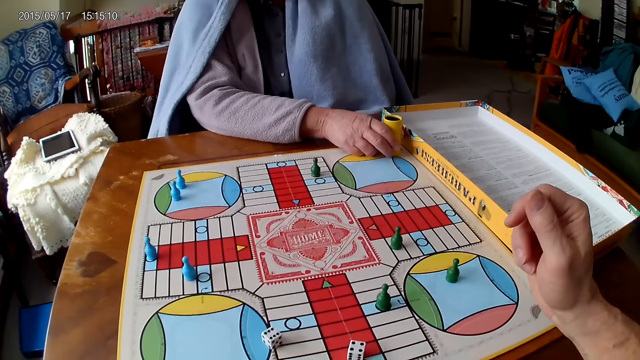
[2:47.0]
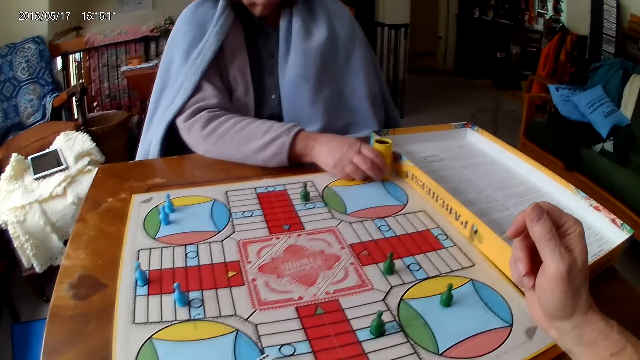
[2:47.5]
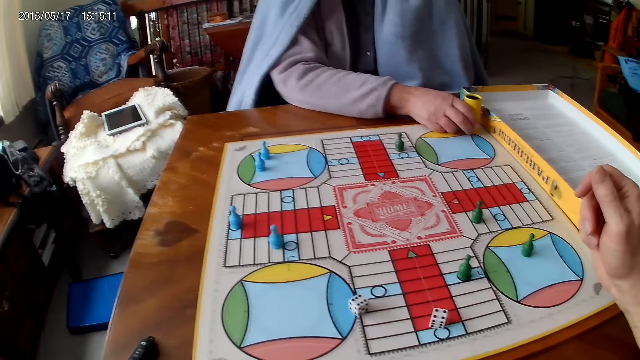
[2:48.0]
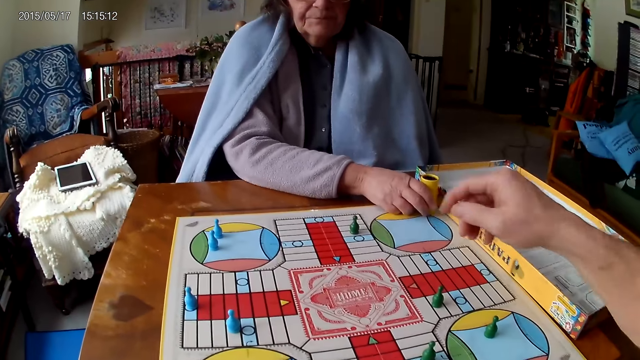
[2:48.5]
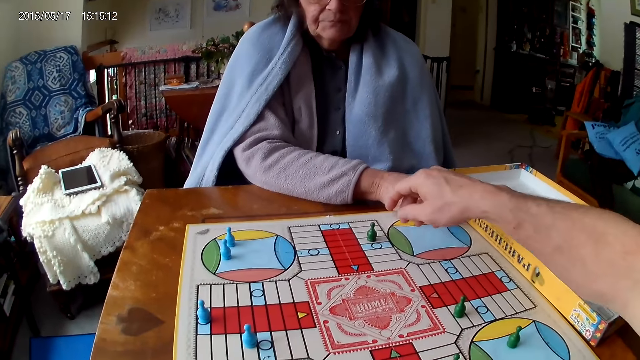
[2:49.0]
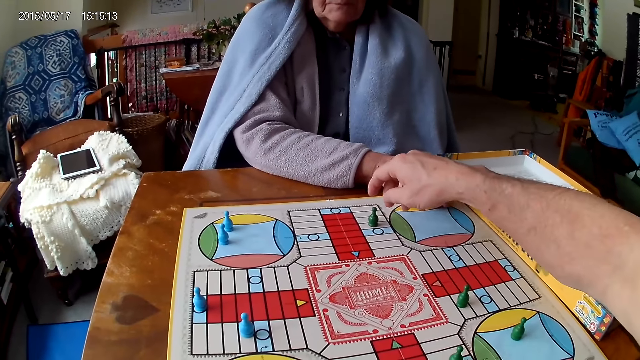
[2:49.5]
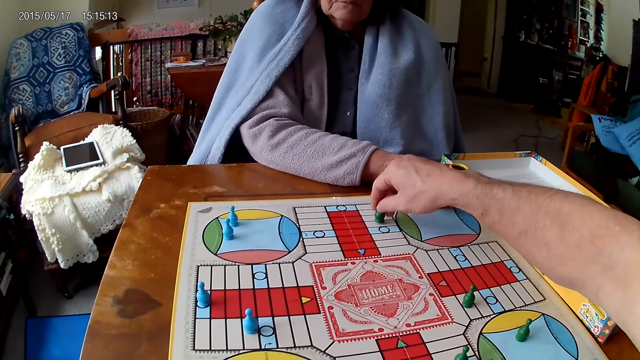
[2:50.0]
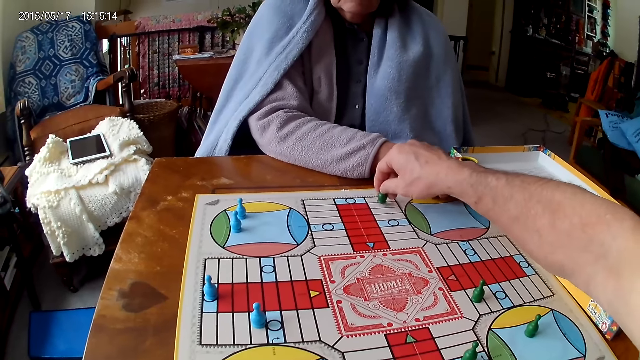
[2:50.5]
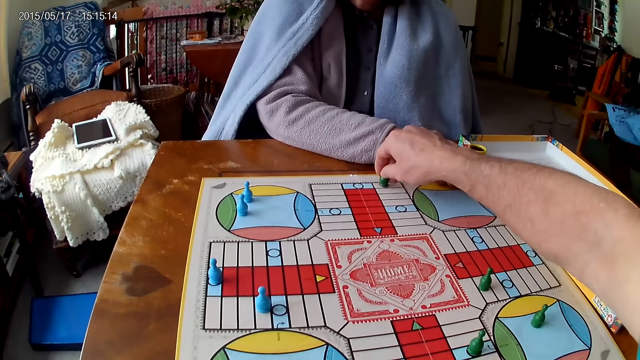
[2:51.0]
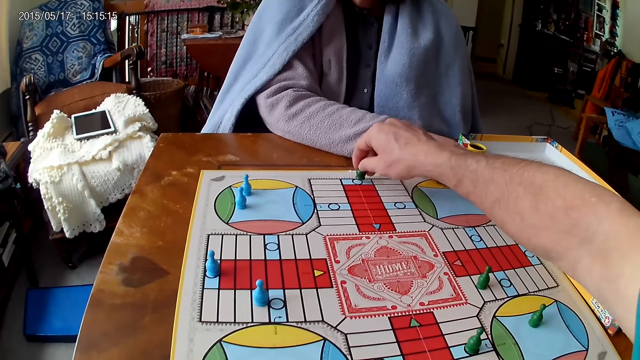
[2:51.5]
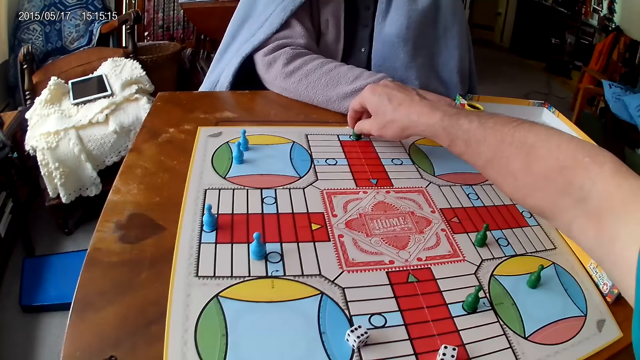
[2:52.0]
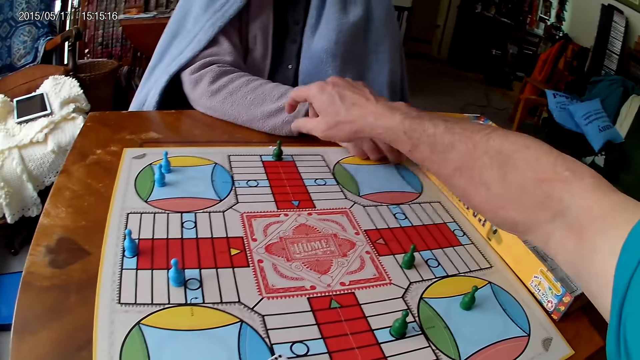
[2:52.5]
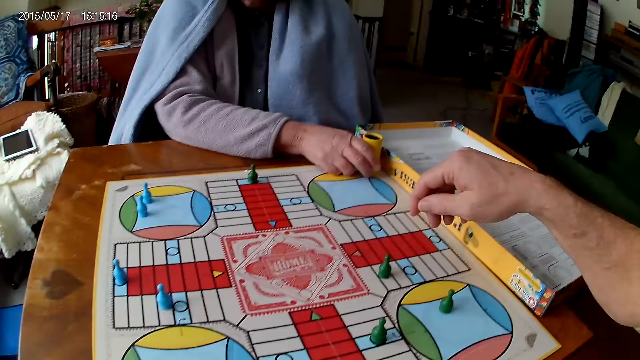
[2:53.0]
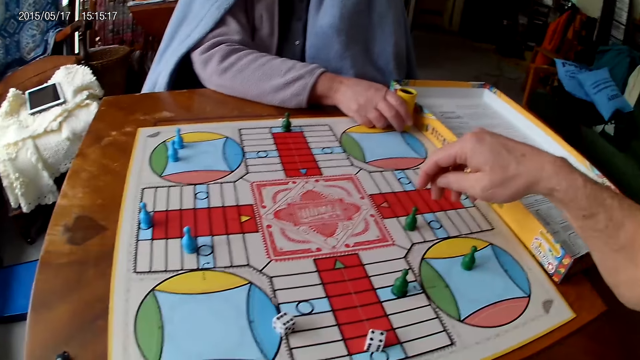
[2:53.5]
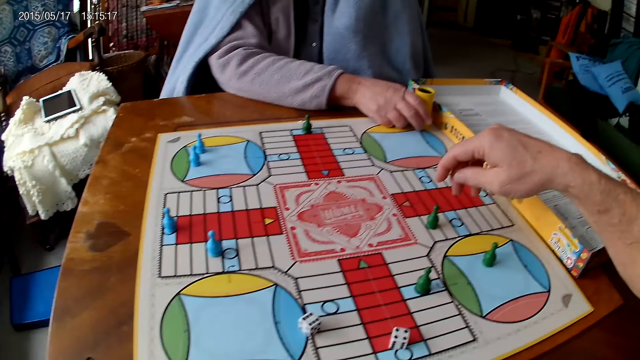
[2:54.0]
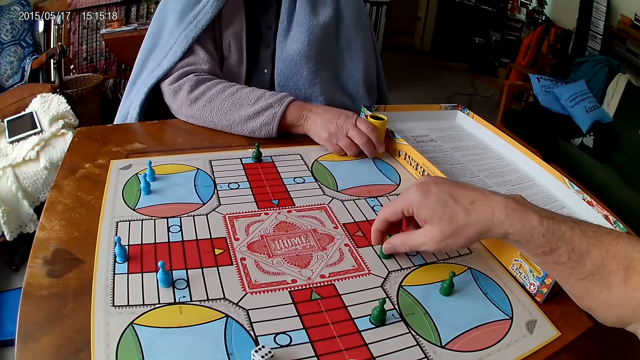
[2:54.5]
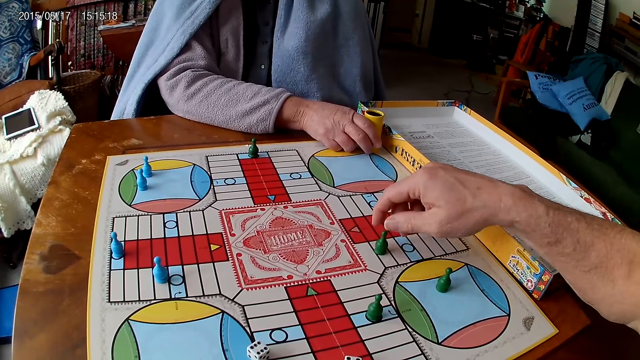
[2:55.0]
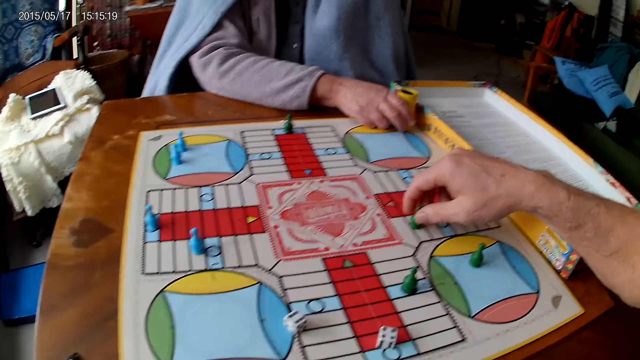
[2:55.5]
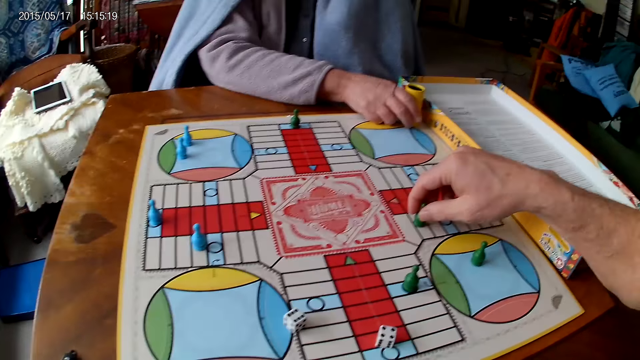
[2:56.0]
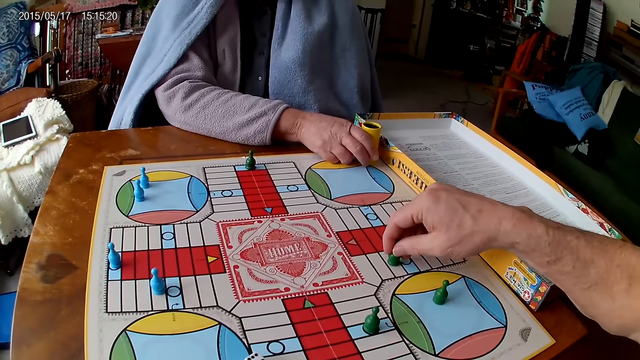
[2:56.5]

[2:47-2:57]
The camera wearer moves tokens on the Ludo board with his right hand.

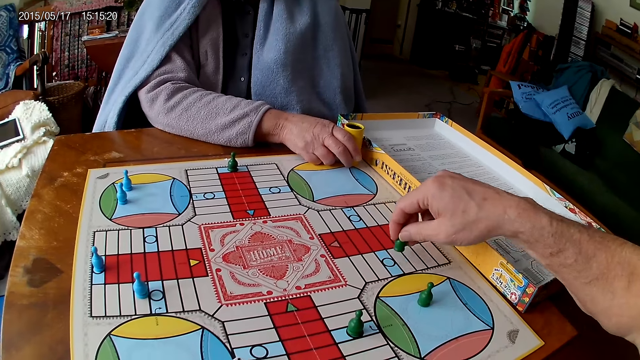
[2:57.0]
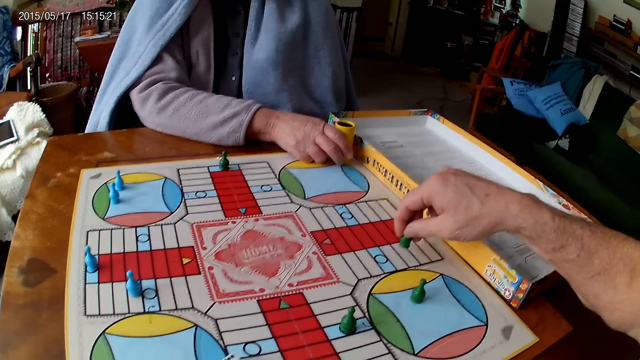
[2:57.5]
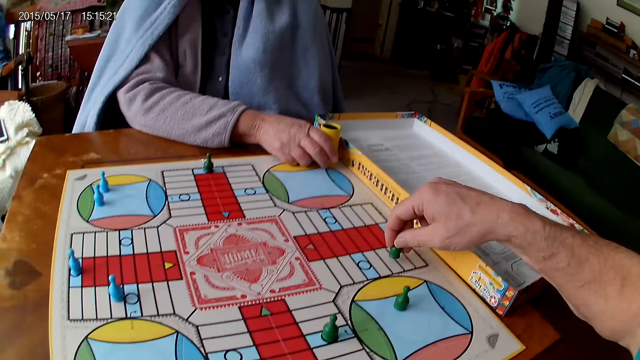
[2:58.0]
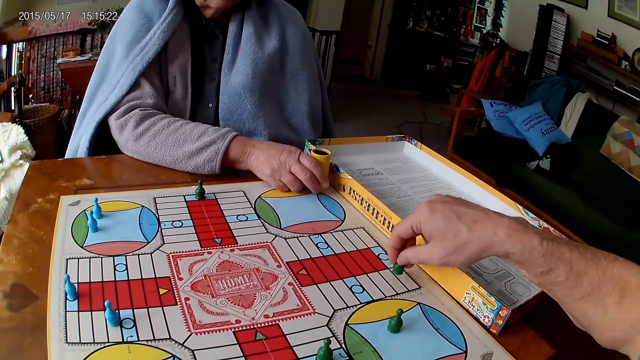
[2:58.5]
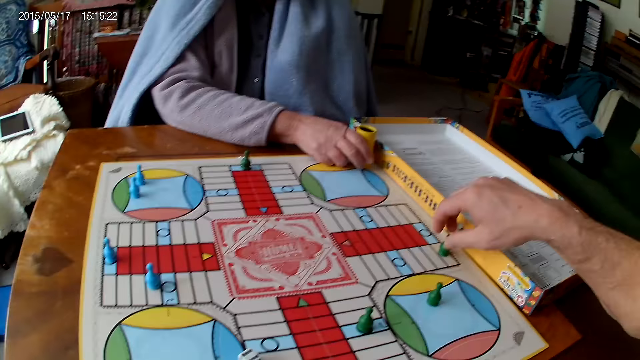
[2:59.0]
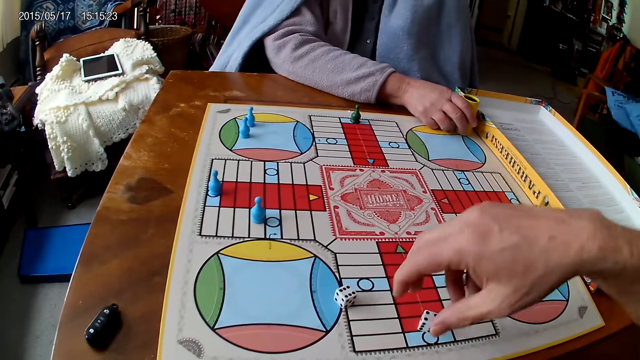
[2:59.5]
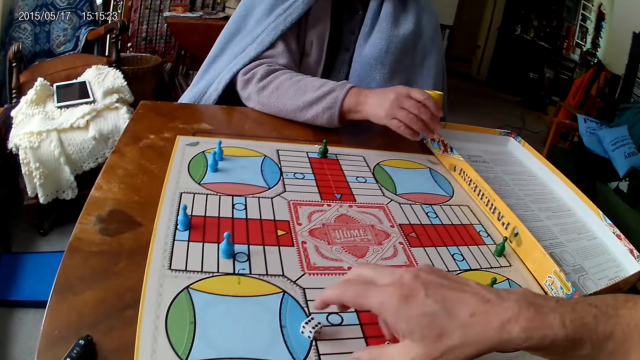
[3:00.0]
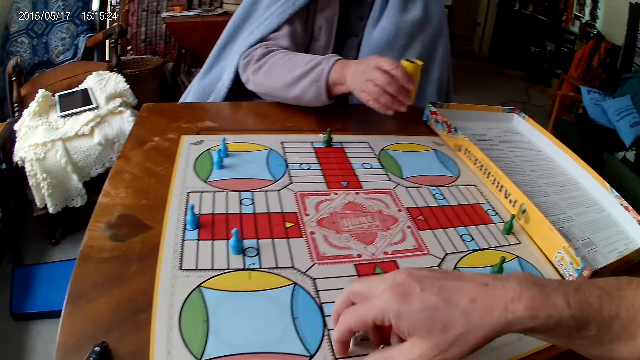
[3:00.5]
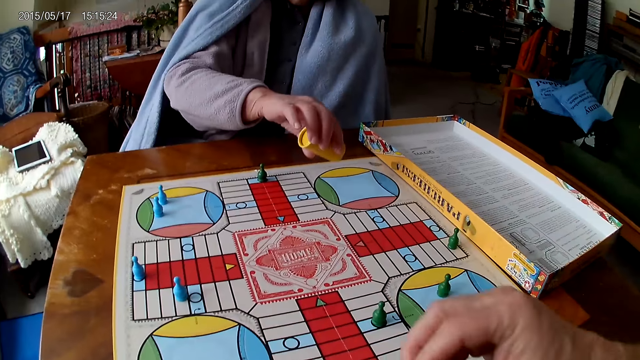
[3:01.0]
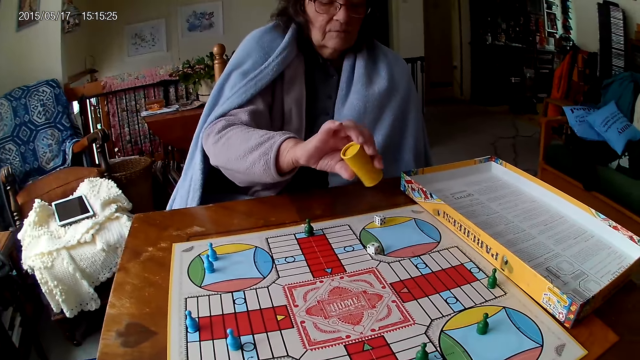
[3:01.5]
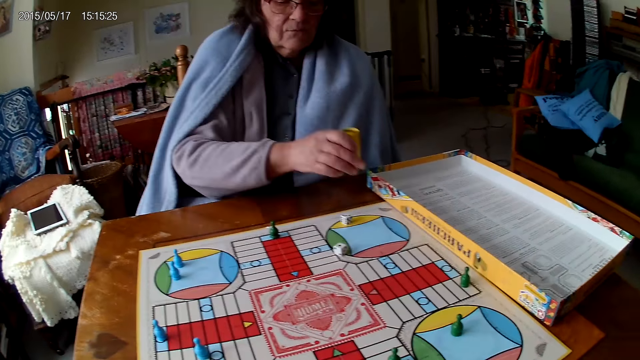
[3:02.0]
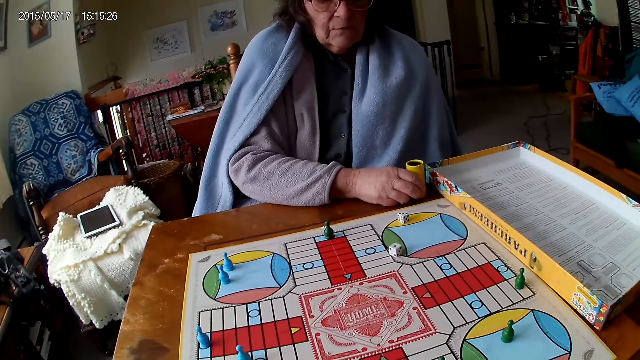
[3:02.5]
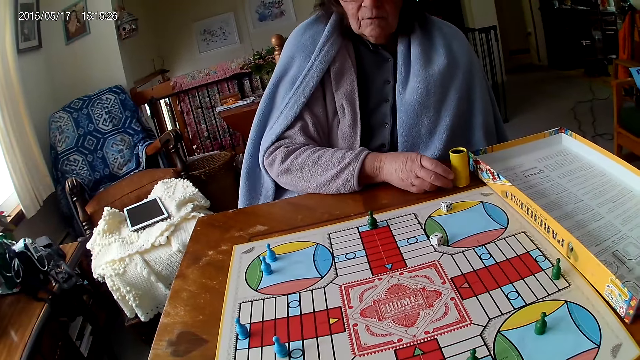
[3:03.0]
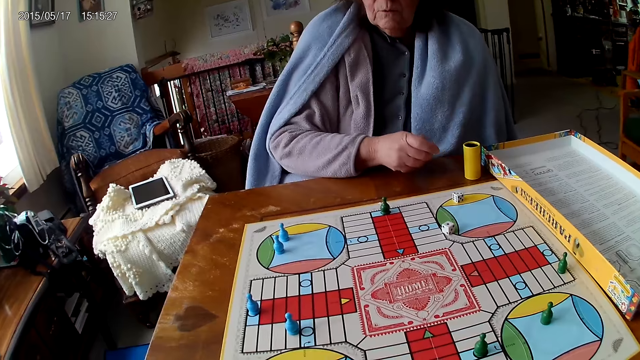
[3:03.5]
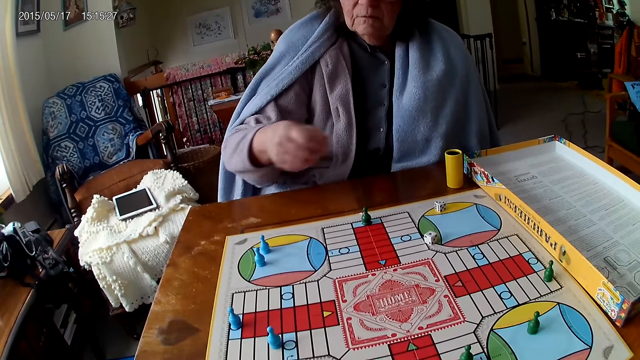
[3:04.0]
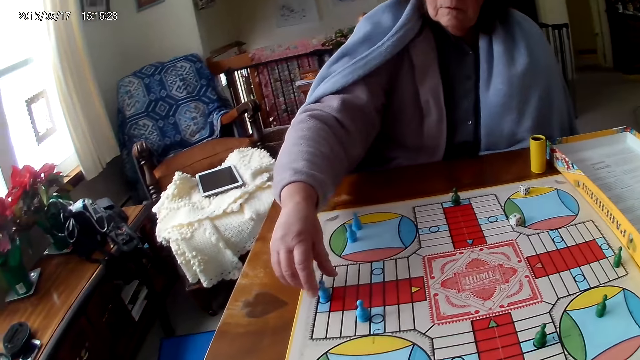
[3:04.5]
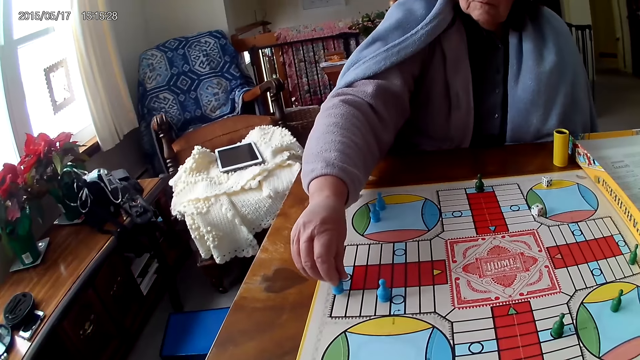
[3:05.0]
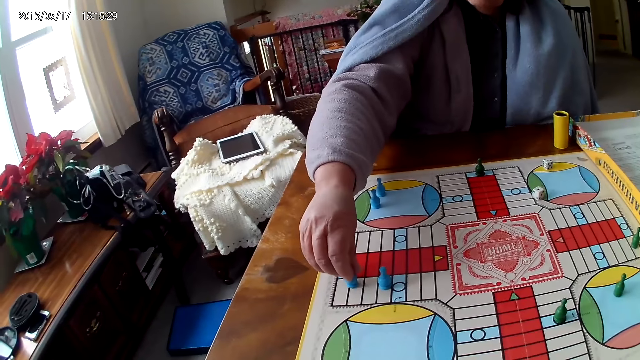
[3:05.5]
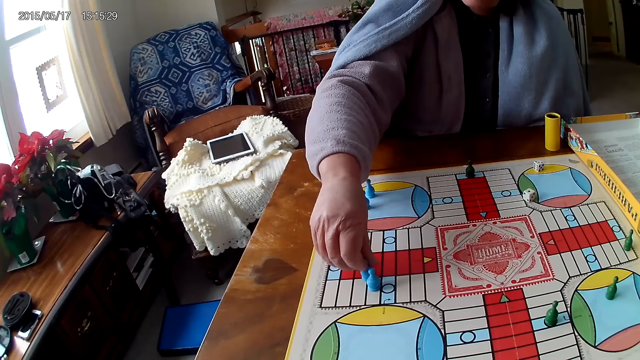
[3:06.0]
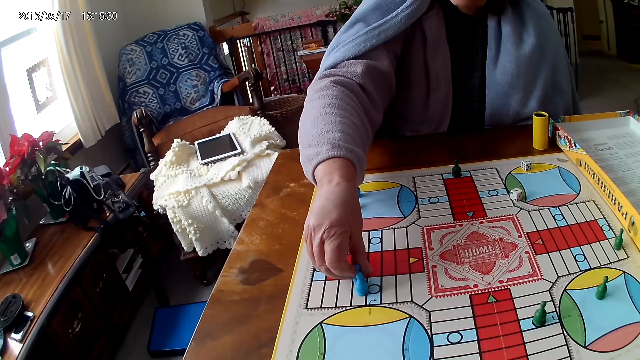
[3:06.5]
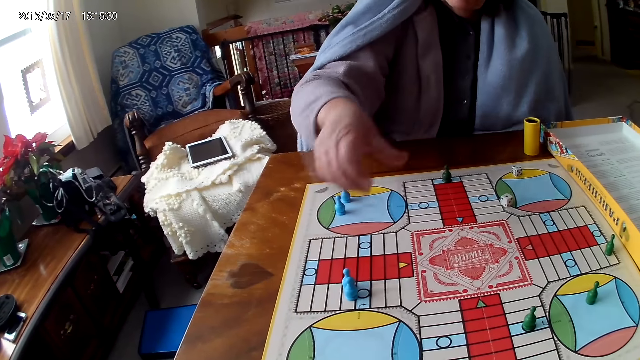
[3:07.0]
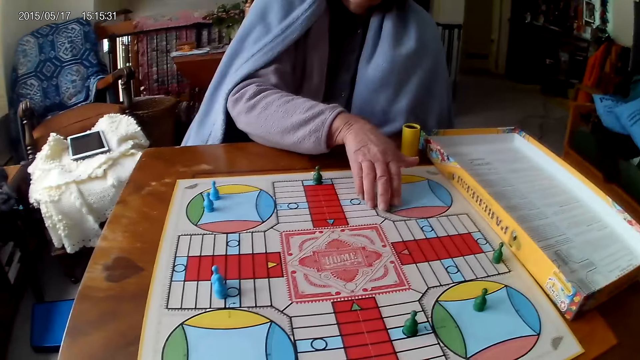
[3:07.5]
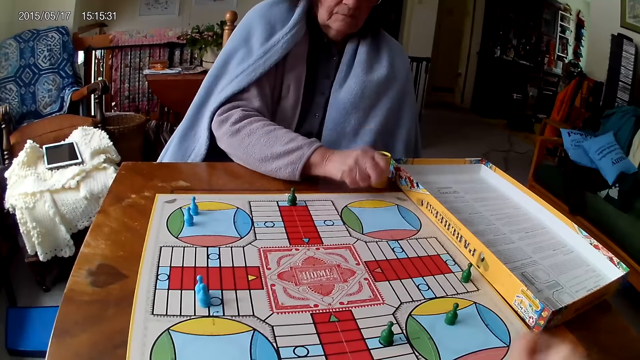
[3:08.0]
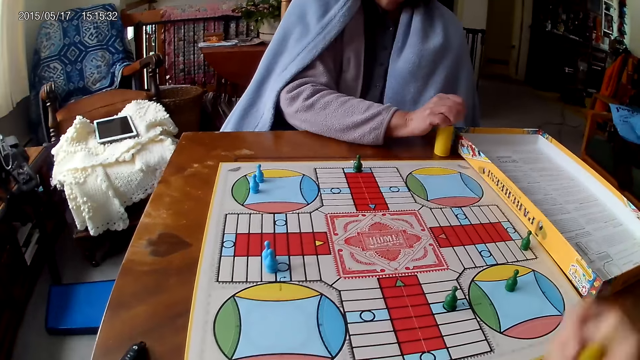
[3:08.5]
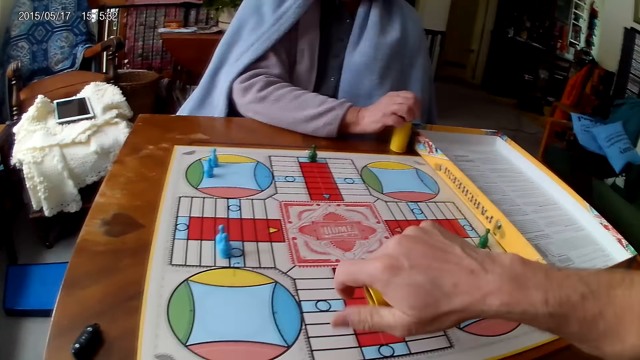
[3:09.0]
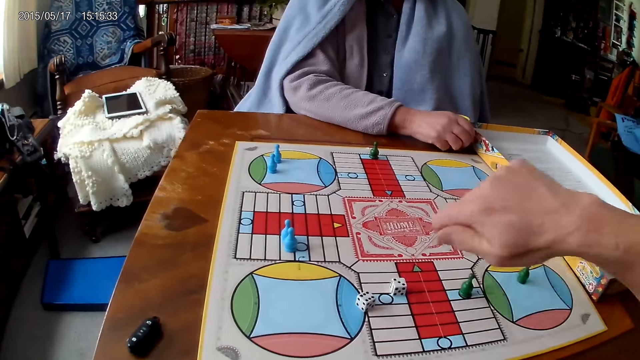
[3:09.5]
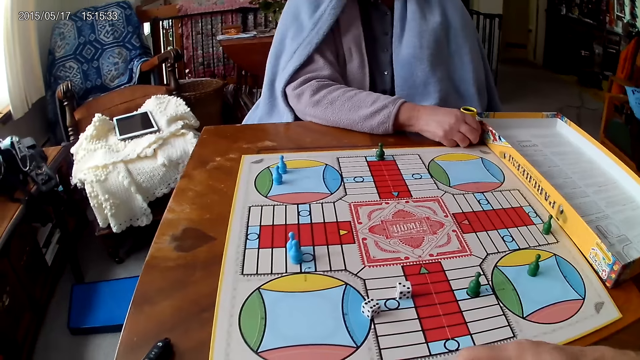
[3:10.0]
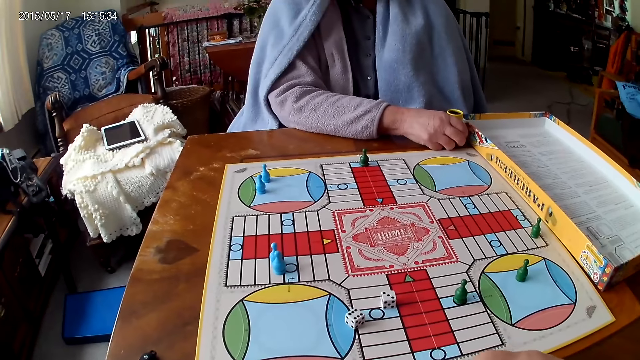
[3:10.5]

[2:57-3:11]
The camera wearer packs the dice from the board with his right hand. The woman shakes the dice container. The woman pours the dice onto the board, drops the dice container on the table, moves a token on the Ludo board with her right hand, and packs the dice from the board with her right hand. The camera wearer shakes the dice container. The woman pours the dice into the dice container. The camera wearer pours the dice onto the board.
